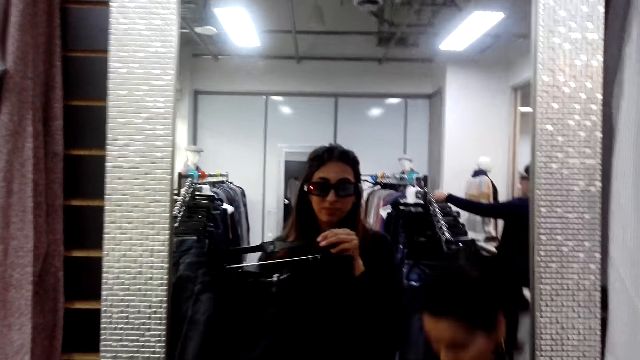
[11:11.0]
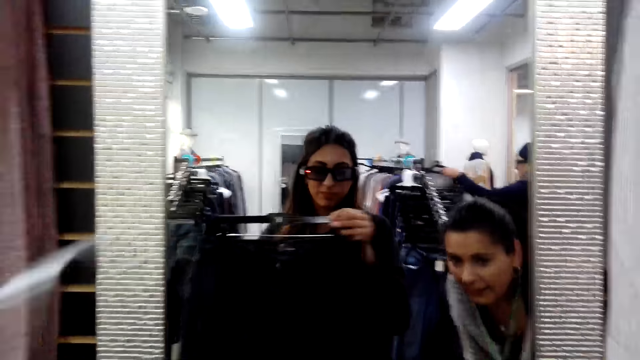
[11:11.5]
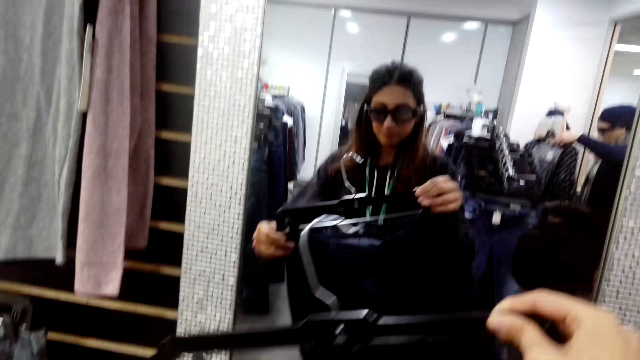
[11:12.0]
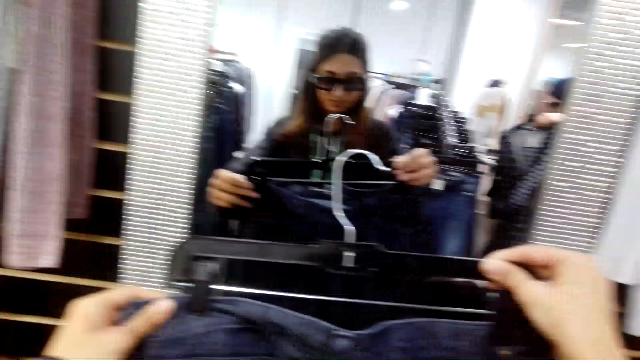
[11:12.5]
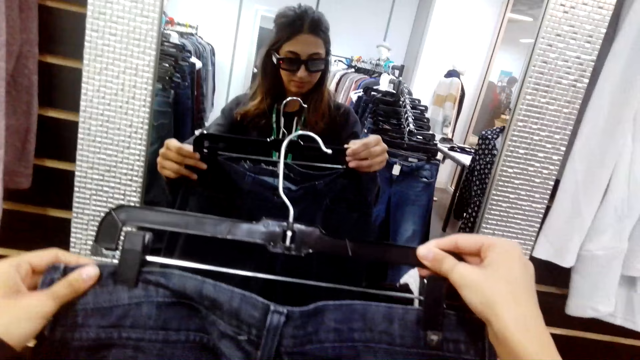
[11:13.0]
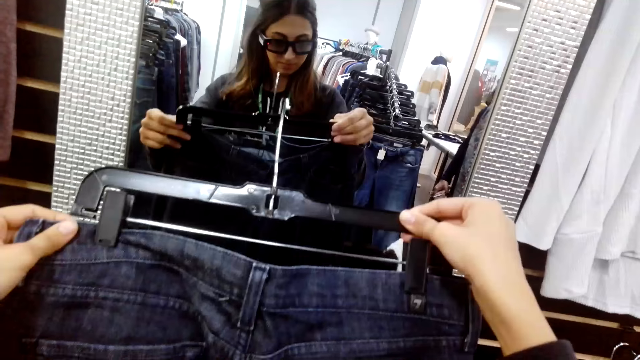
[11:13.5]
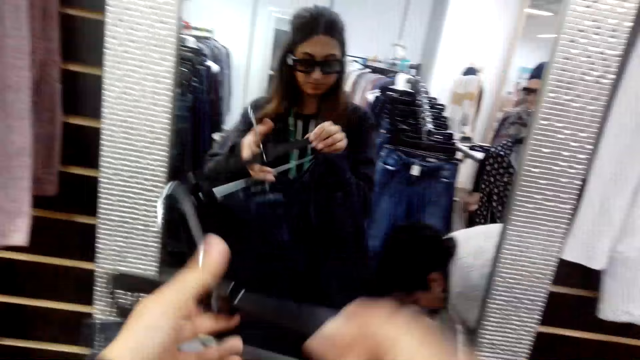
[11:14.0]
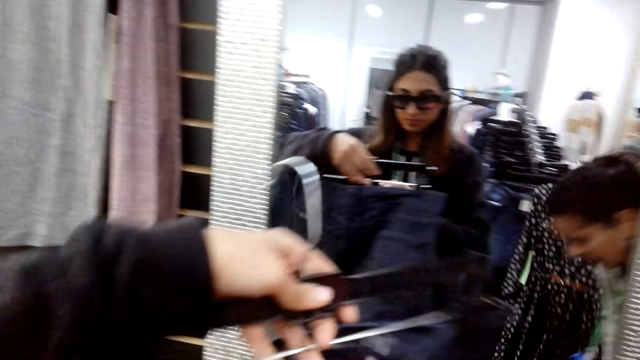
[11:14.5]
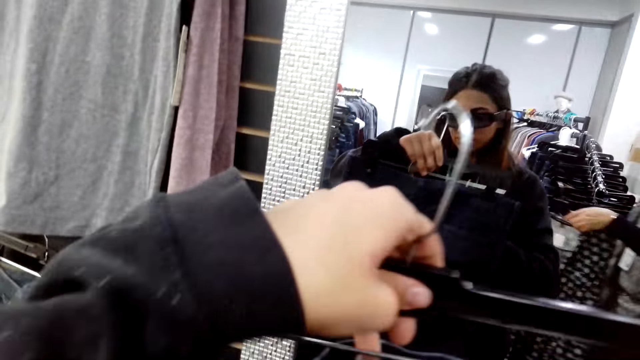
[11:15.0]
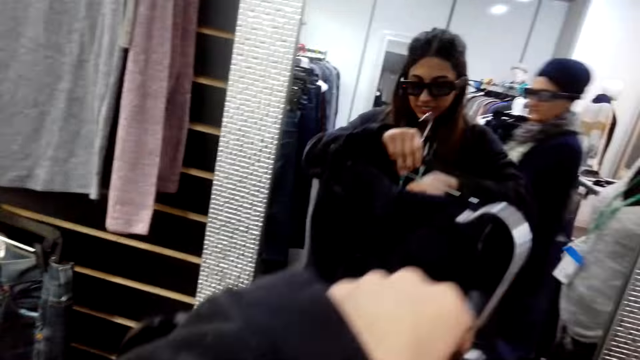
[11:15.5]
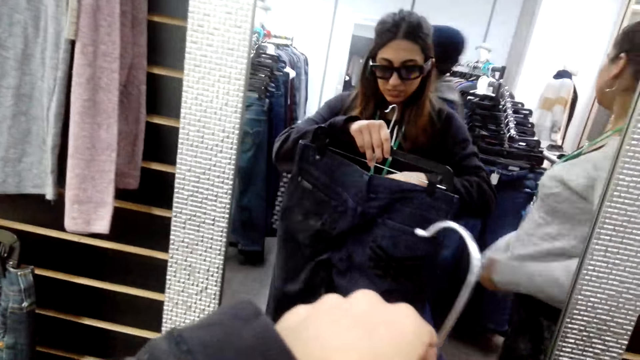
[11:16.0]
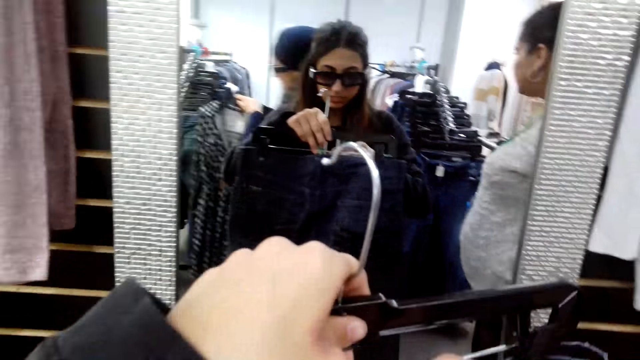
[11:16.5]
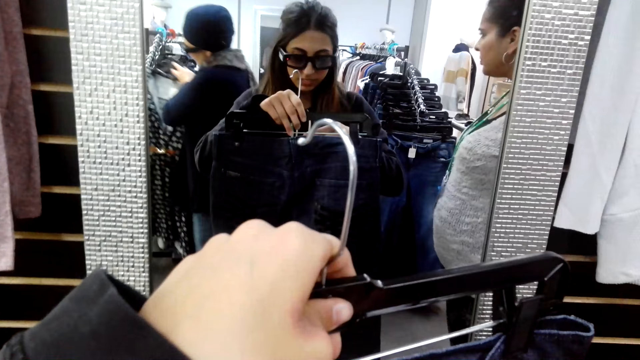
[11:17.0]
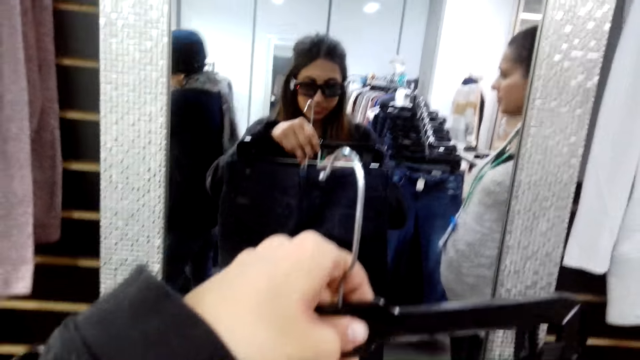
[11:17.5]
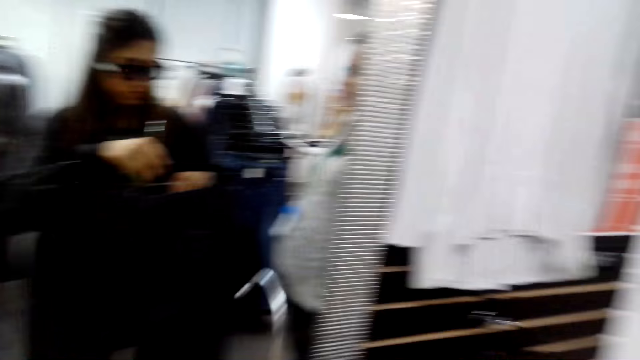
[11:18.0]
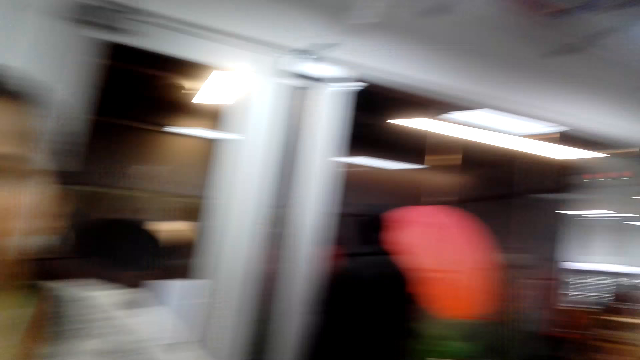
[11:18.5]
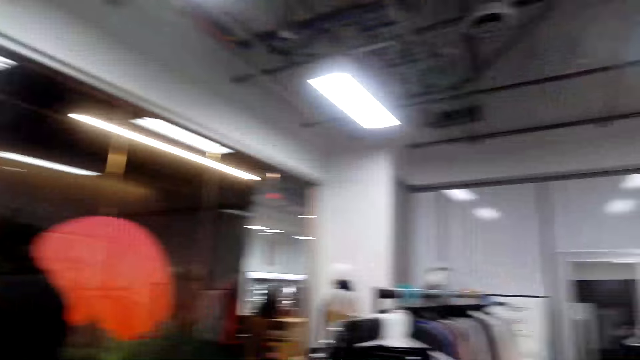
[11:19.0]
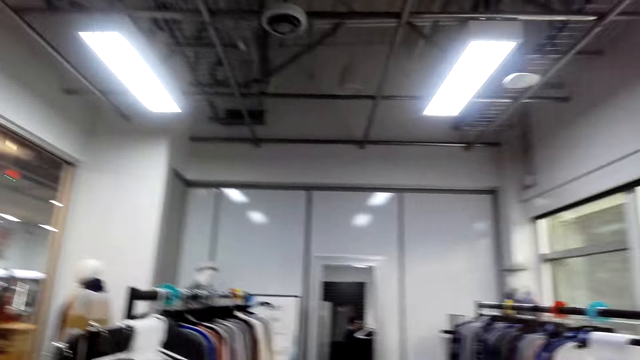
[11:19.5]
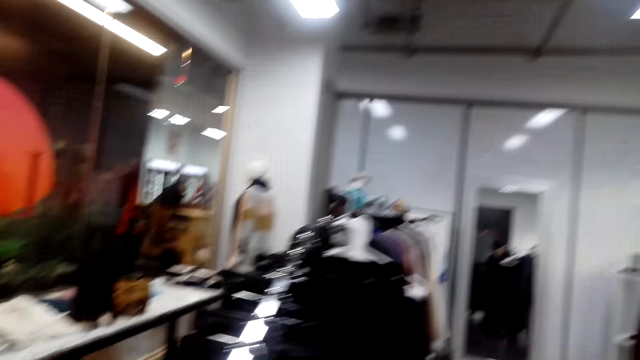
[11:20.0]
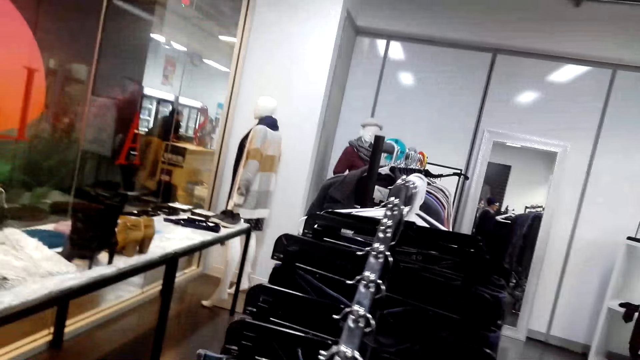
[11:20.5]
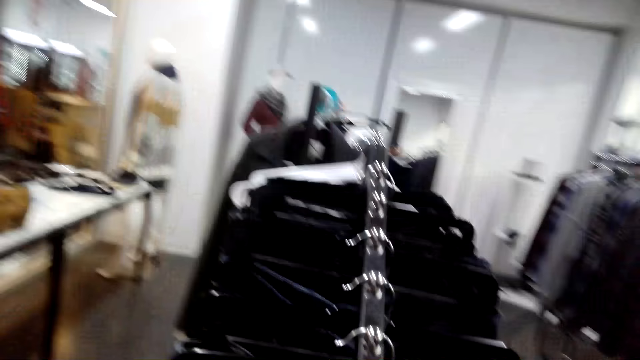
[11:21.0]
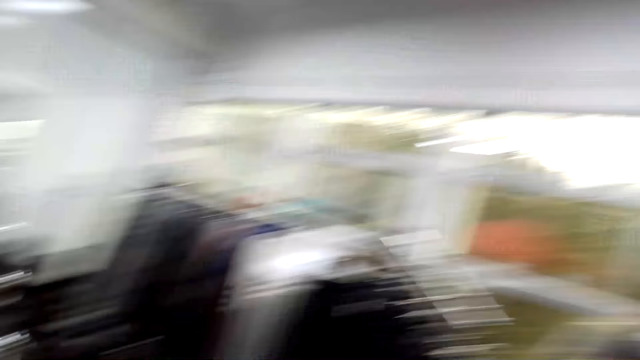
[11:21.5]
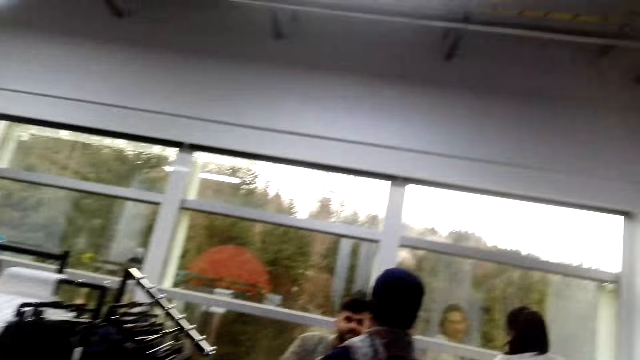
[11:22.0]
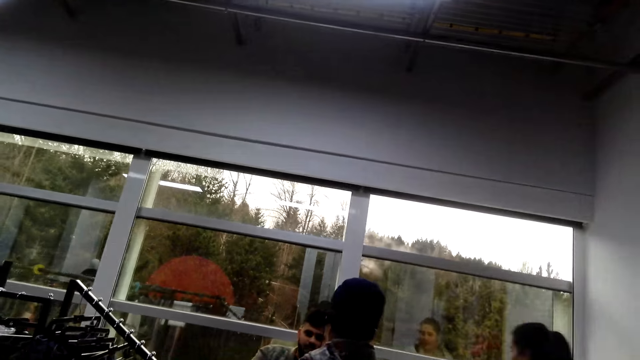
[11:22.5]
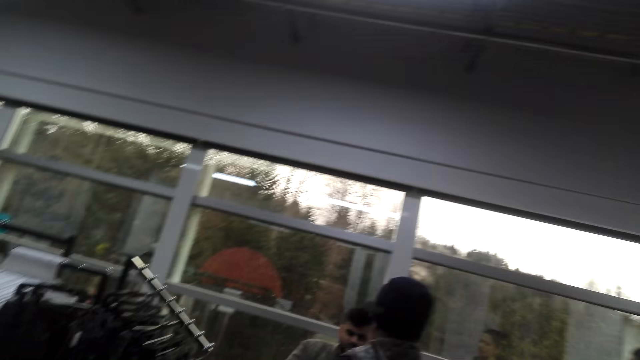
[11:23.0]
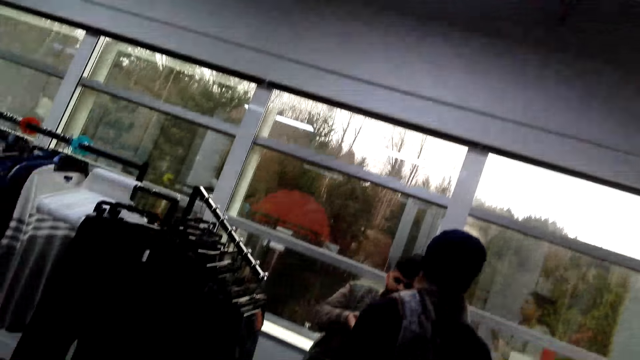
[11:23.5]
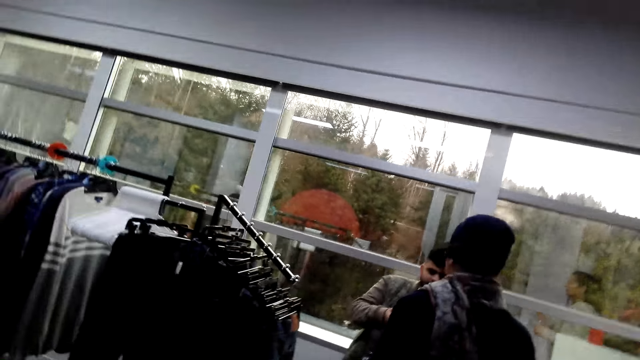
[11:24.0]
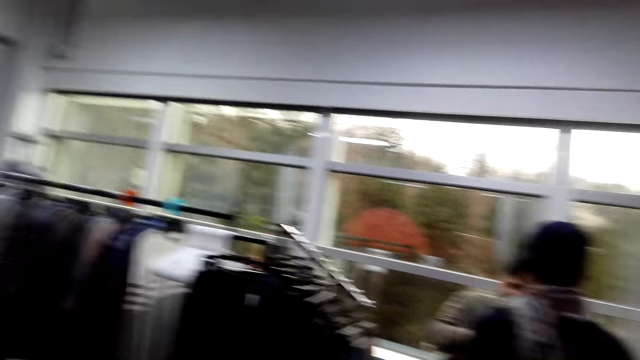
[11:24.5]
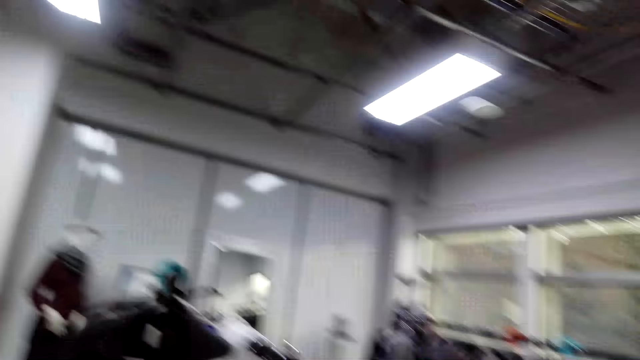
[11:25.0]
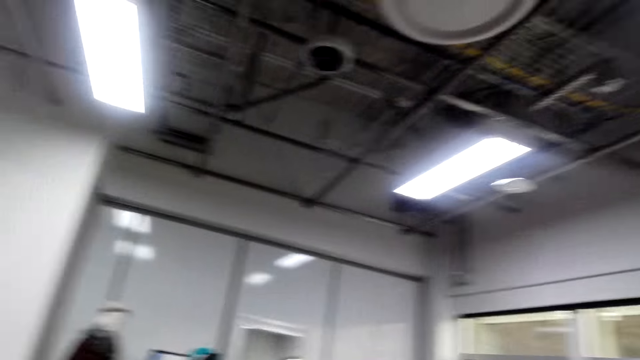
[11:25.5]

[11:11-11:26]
The camera wearer looks at the cloth. They turn the jeans trouser around. A person walks around. The camera wearer looks at the jeans trouser price tag. They look around. They walk around. They look around. Another person talks to the first person. The camera wearer looks around.

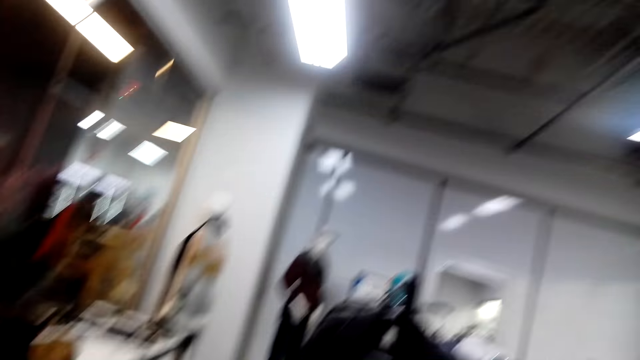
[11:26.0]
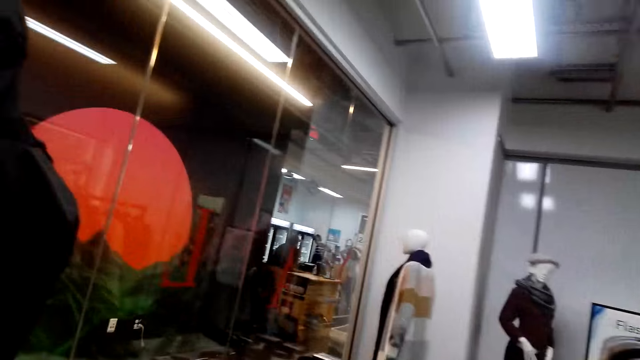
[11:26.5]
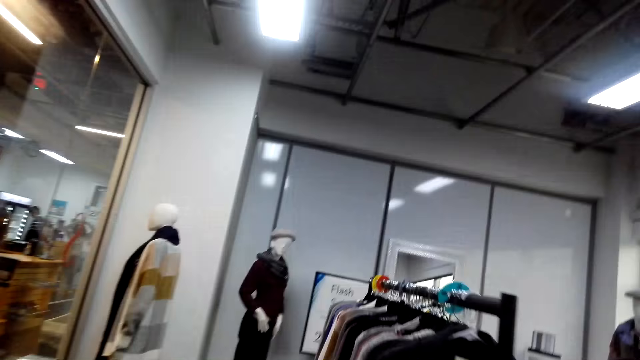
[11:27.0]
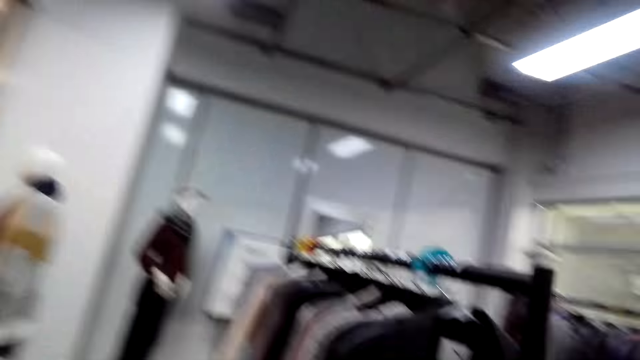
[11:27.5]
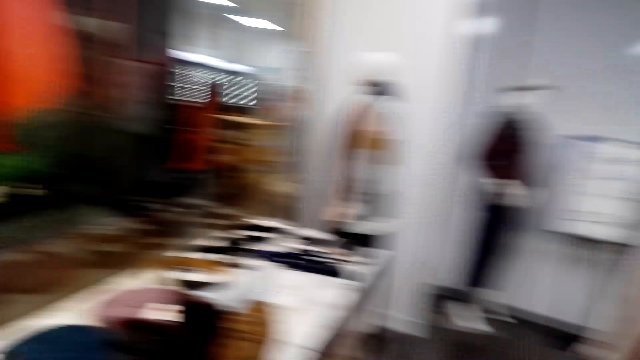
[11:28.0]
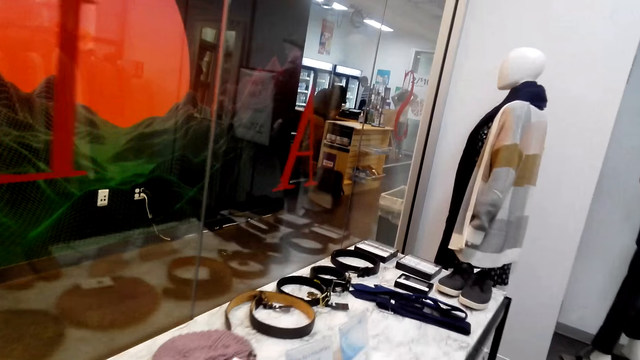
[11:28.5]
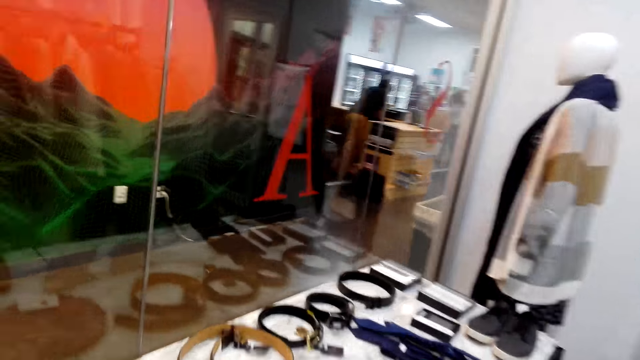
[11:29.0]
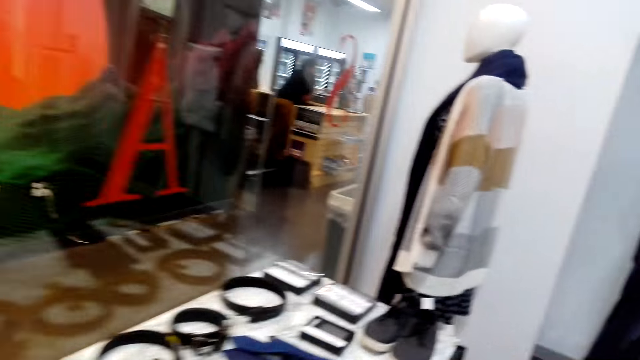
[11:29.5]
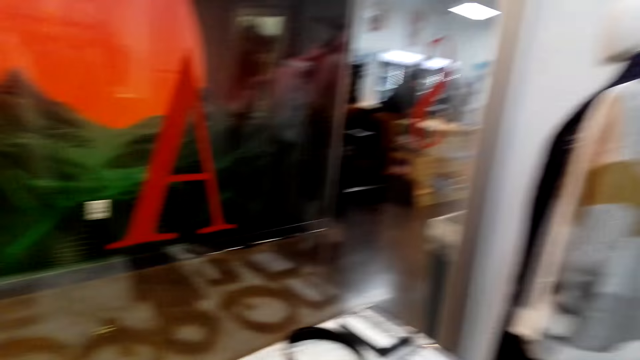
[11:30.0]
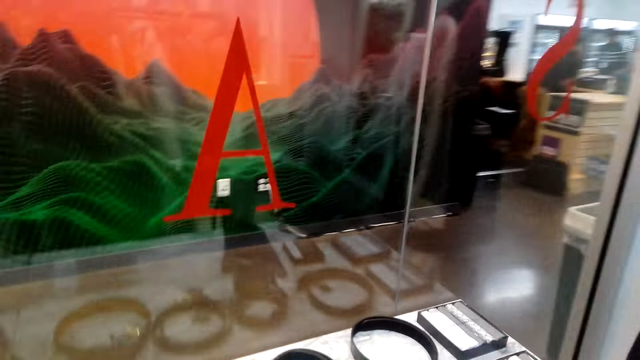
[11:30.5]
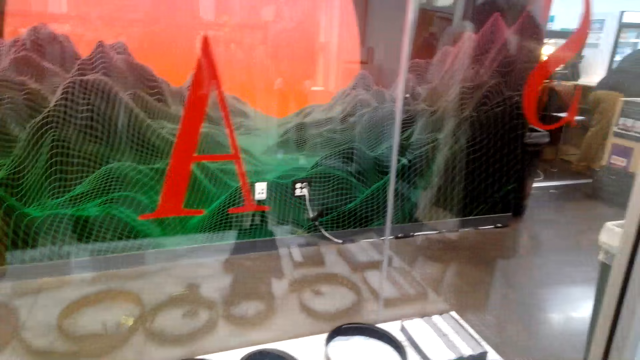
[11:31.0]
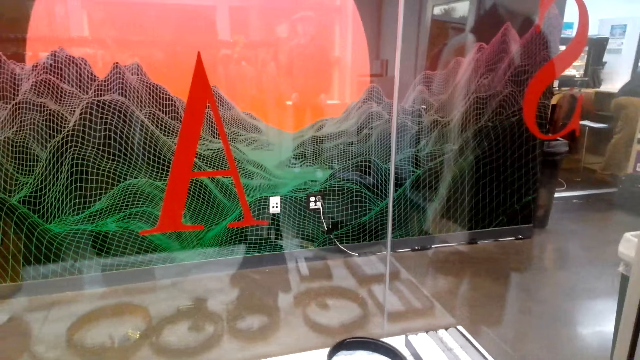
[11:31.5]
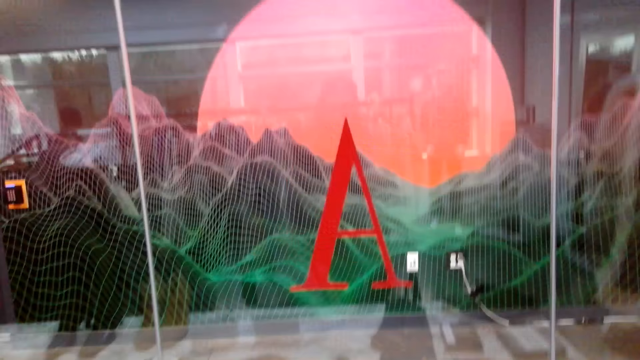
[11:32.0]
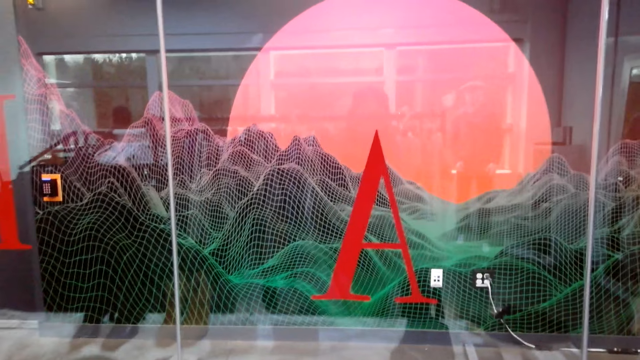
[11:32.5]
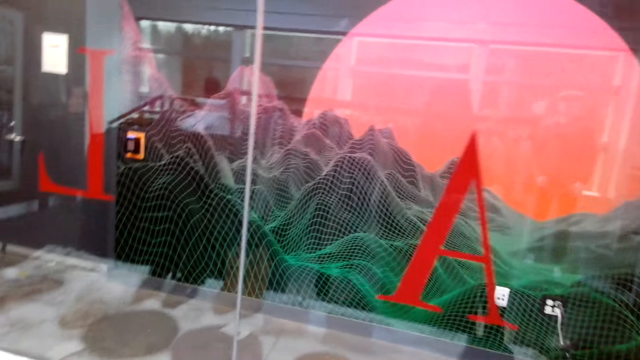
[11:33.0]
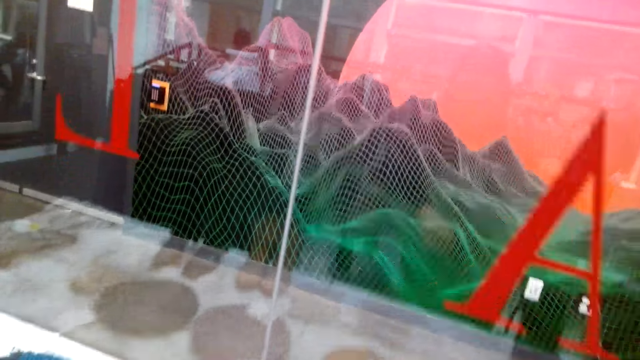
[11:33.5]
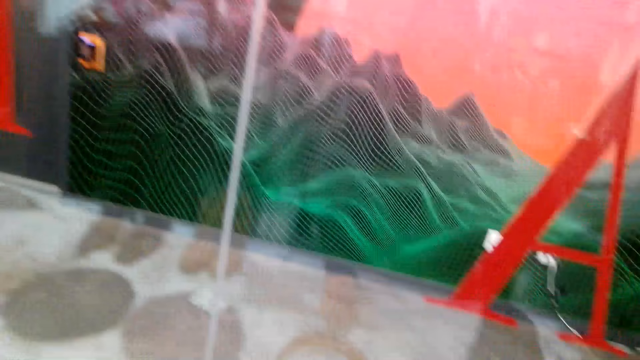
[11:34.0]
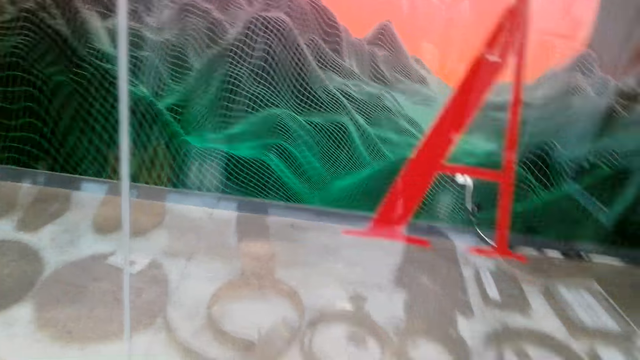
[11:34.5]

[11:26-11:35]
The camera wearer walks around. They look around.
